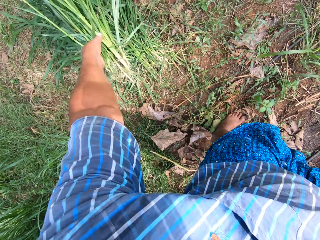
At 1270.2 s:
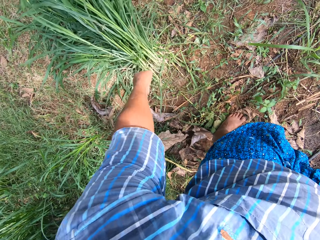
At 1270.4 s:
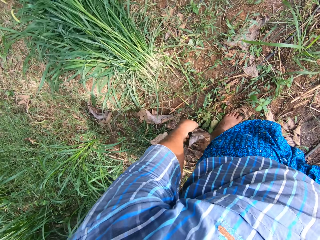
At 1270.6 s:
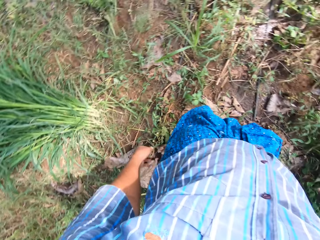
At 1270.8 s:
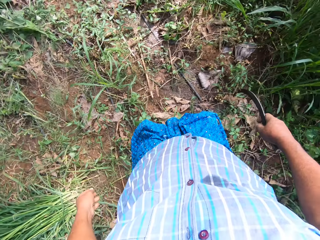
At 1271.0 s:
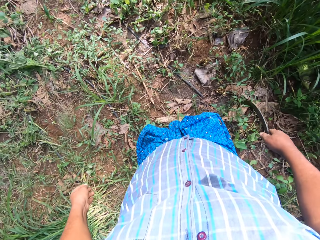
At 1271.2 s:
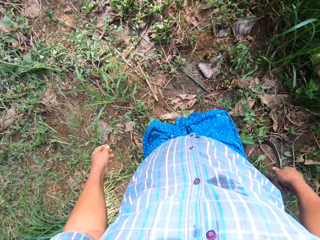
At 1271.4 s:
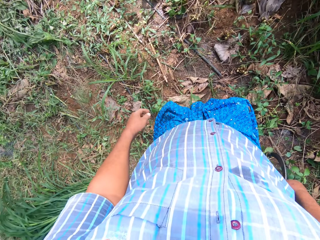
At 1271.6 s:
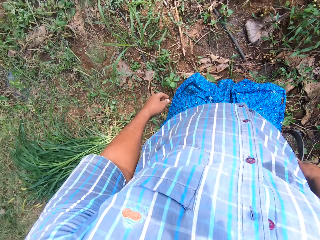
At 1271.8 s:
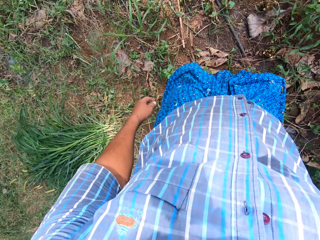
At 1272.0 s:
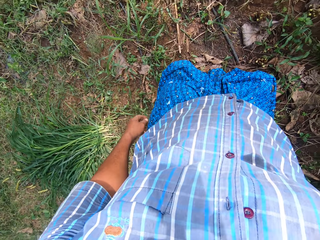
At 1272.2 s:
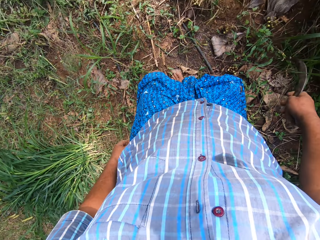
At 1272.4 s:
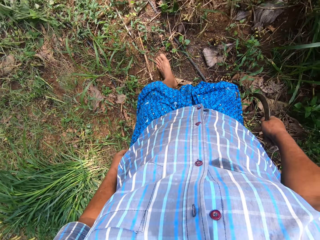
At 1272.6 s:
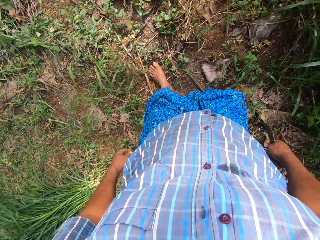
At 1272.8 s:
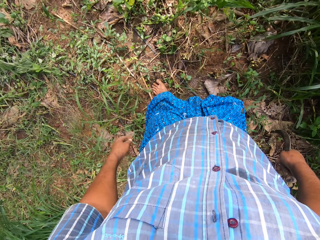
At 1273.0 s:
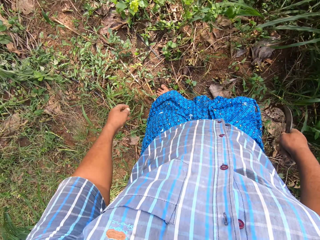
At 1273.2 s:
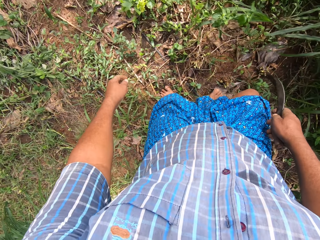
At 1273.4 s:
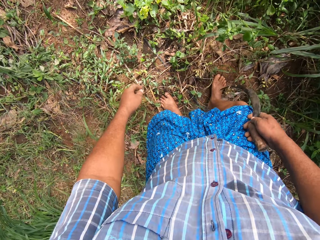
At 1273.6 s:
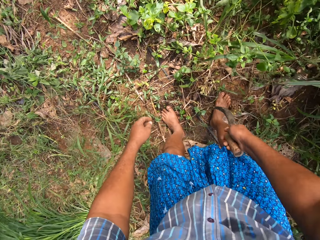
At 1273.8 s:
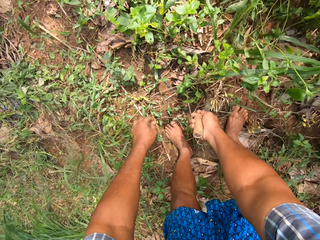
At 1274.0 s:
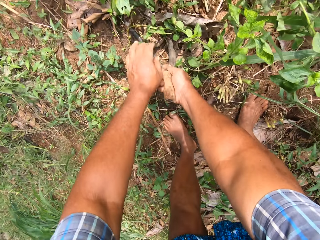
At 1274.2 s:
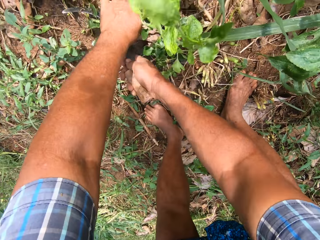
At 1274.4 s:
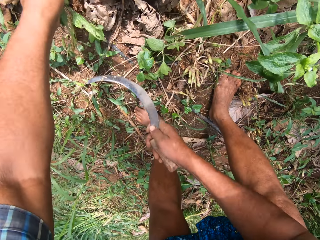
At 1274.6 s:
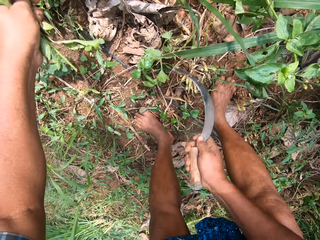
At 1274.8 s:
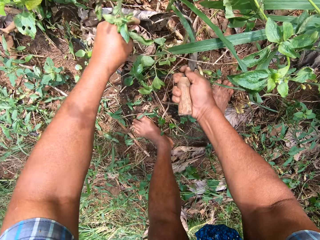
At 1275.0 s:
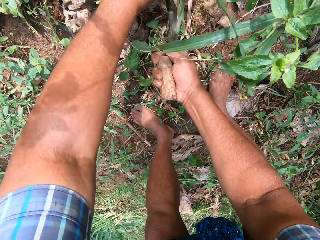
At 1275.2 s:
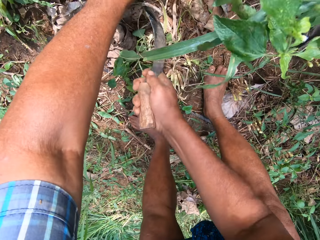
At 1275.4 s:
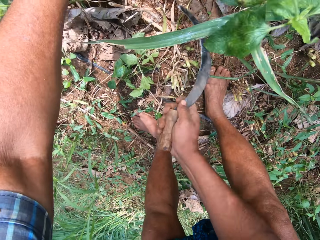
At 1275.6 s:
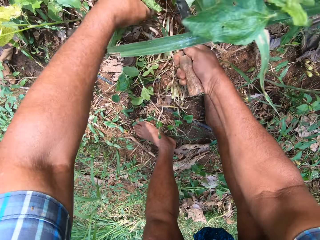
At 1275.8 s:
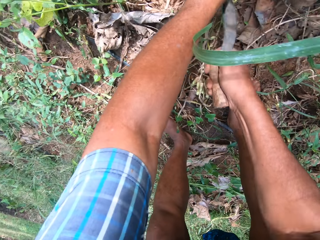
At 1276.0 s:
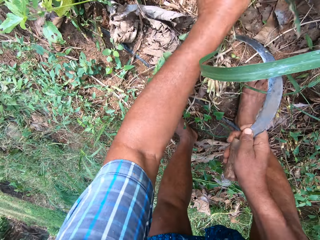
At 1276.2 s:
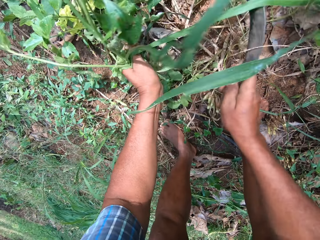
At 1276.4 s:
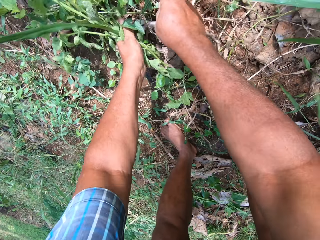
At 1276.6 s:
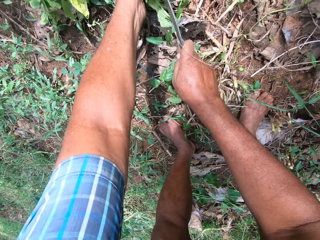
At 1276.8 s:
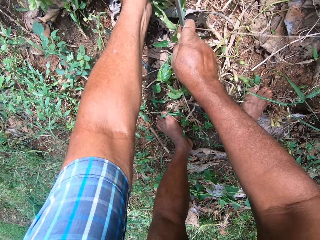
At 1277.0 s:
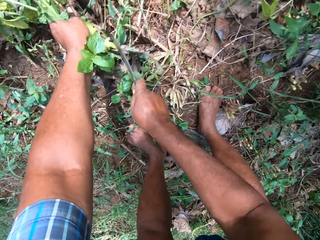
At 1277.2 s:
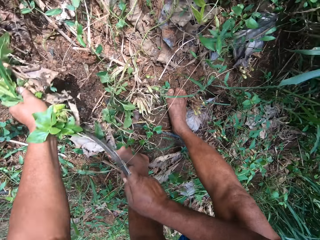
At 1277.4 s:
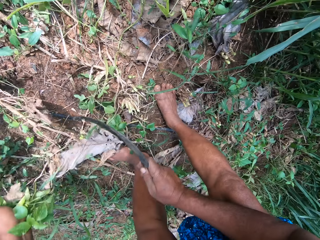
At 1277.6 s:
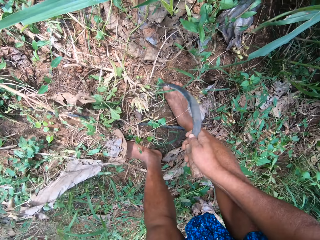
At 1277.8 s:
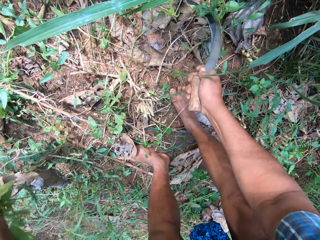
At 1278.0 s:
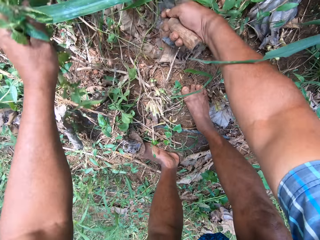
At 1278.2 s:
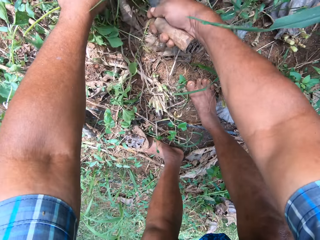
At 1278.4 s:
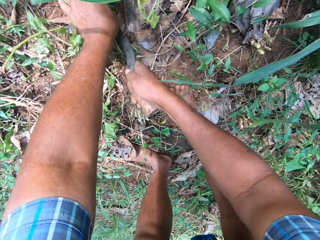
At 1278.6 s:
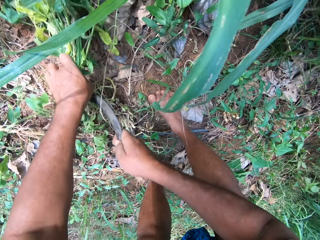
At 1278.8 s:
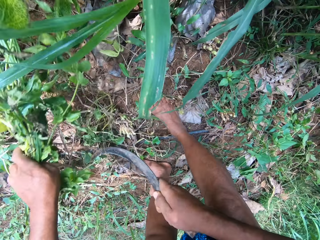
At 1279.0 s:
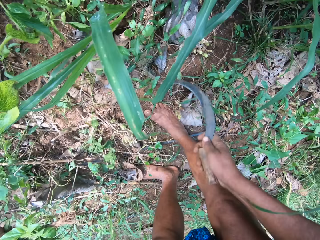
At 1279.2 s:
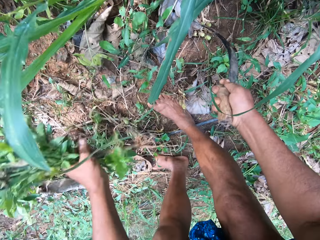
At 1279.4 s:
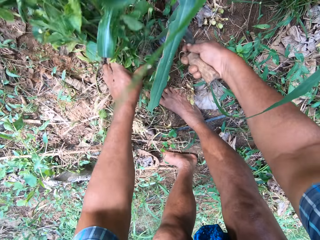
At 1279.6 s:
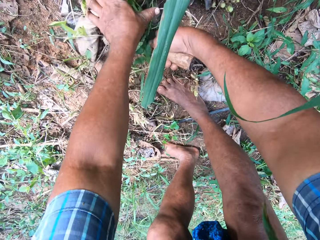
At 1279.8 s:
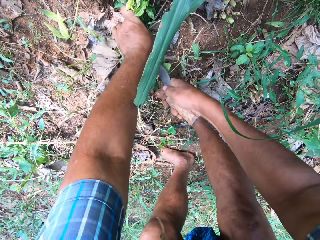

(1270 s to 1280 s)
The camera wearer drops the Napier grass on the ground. They move a few steps ahead. They uproot weeds and grass. They cut a plant with a sickle.

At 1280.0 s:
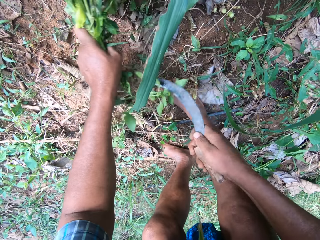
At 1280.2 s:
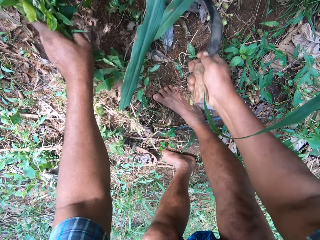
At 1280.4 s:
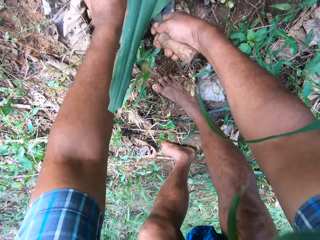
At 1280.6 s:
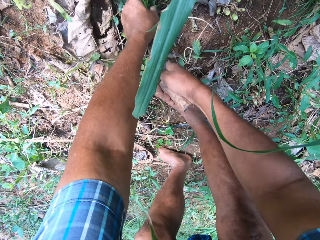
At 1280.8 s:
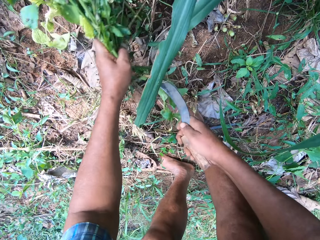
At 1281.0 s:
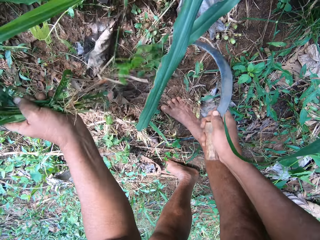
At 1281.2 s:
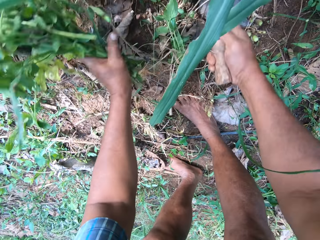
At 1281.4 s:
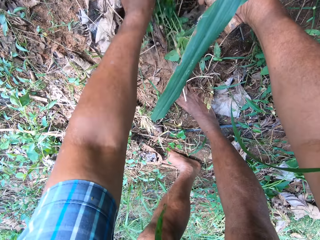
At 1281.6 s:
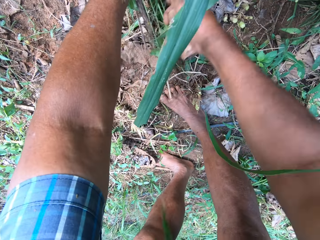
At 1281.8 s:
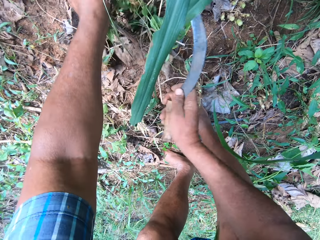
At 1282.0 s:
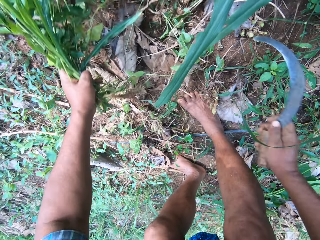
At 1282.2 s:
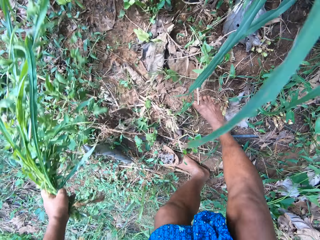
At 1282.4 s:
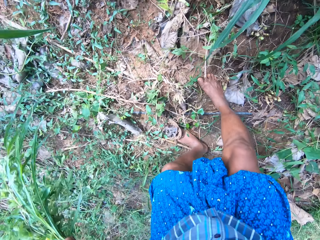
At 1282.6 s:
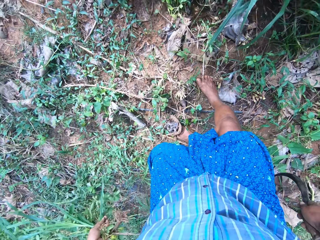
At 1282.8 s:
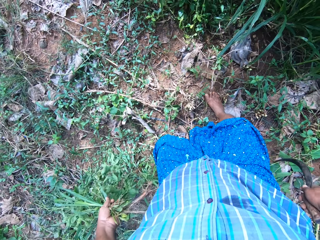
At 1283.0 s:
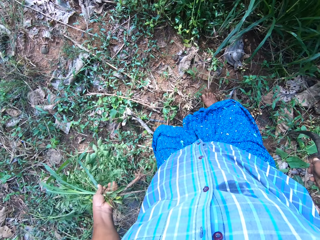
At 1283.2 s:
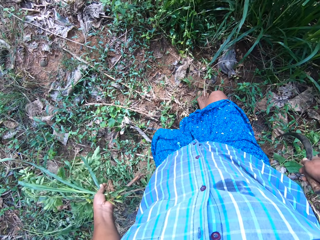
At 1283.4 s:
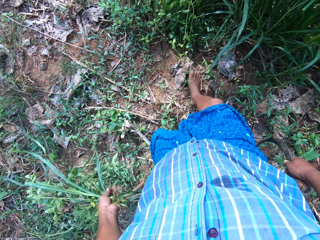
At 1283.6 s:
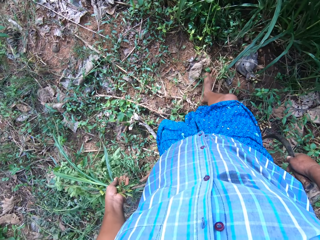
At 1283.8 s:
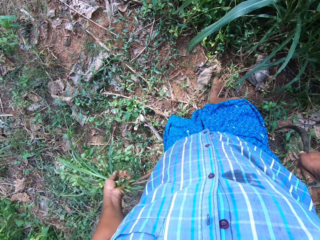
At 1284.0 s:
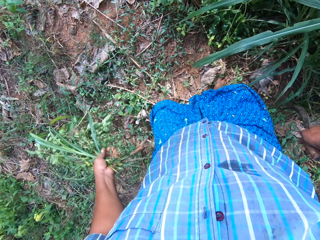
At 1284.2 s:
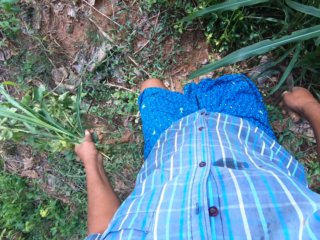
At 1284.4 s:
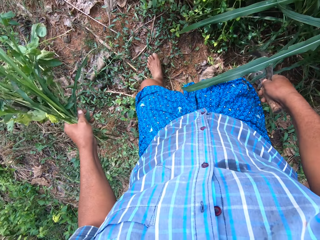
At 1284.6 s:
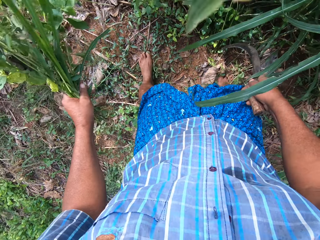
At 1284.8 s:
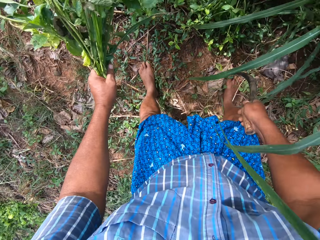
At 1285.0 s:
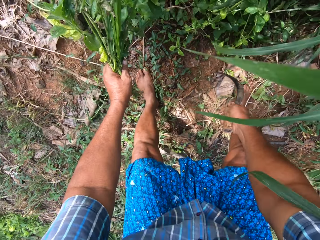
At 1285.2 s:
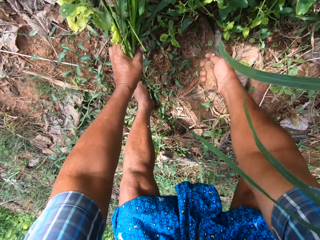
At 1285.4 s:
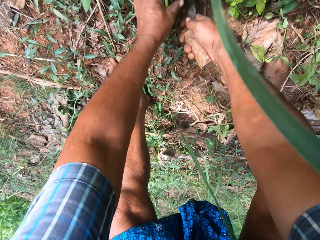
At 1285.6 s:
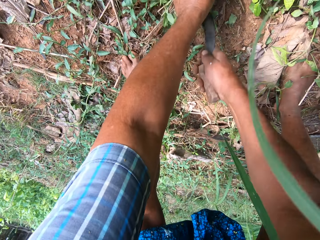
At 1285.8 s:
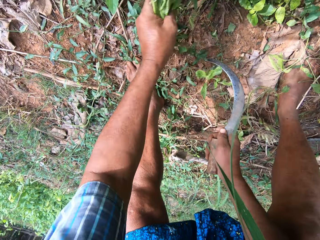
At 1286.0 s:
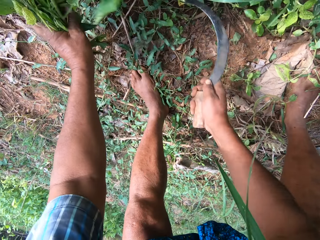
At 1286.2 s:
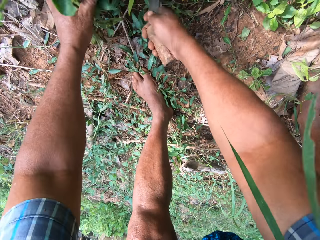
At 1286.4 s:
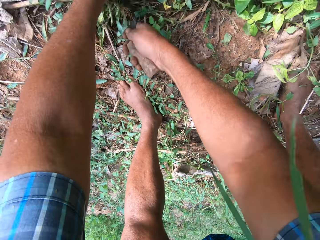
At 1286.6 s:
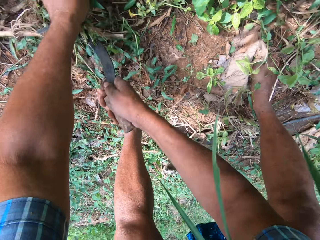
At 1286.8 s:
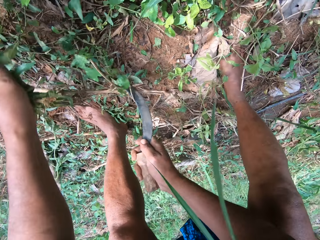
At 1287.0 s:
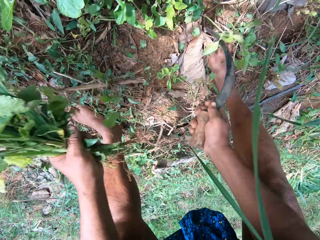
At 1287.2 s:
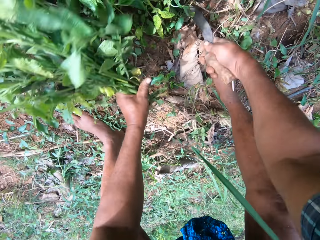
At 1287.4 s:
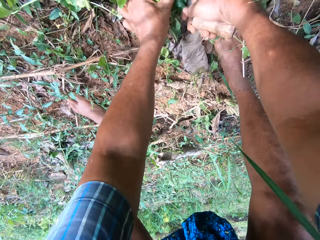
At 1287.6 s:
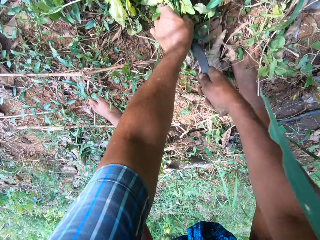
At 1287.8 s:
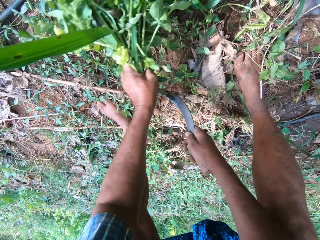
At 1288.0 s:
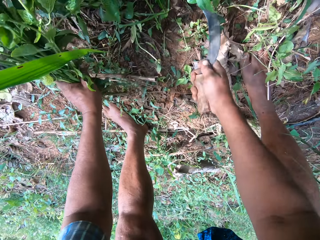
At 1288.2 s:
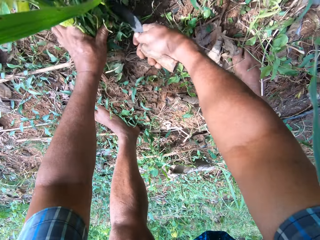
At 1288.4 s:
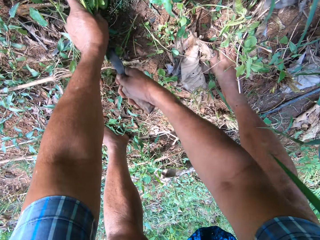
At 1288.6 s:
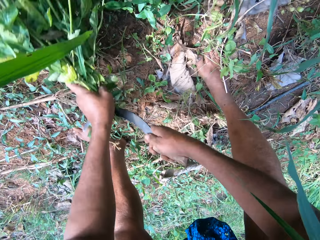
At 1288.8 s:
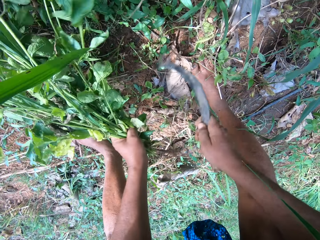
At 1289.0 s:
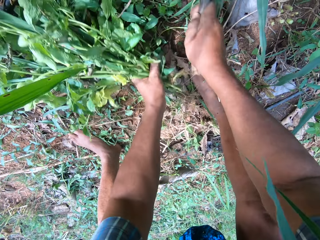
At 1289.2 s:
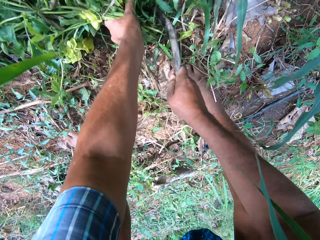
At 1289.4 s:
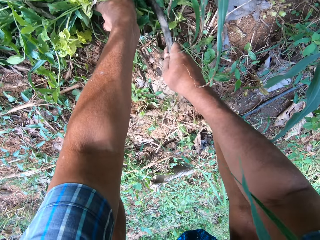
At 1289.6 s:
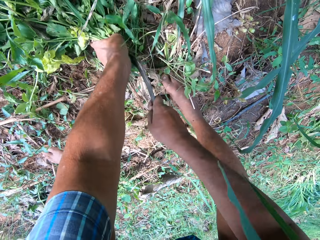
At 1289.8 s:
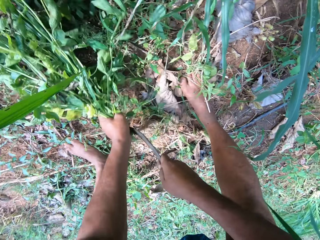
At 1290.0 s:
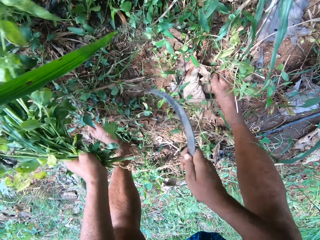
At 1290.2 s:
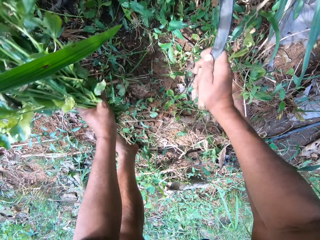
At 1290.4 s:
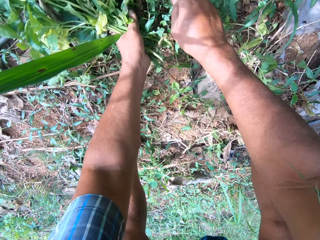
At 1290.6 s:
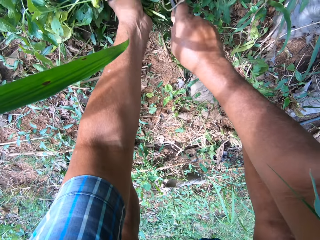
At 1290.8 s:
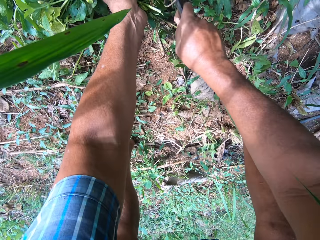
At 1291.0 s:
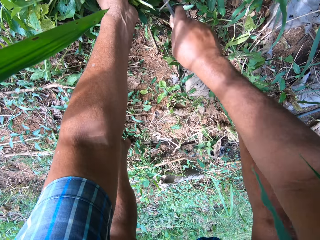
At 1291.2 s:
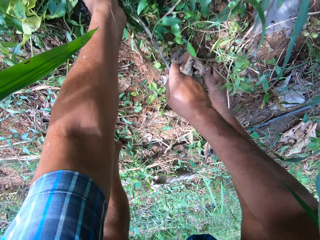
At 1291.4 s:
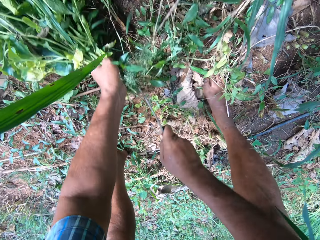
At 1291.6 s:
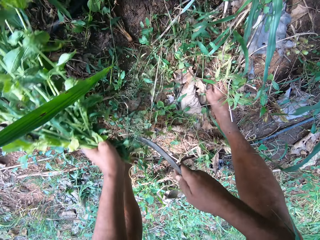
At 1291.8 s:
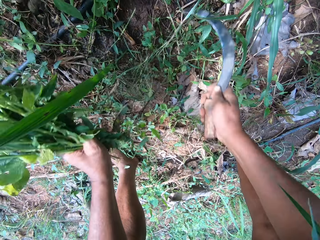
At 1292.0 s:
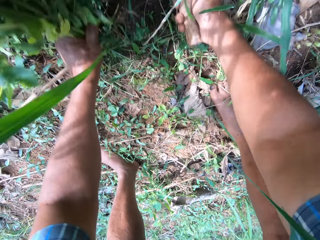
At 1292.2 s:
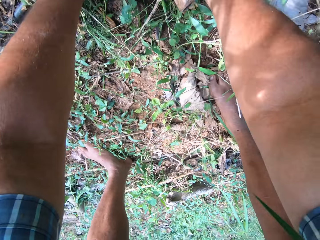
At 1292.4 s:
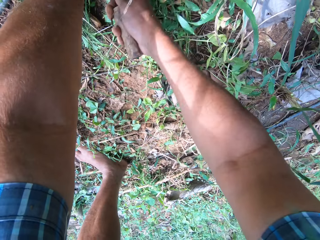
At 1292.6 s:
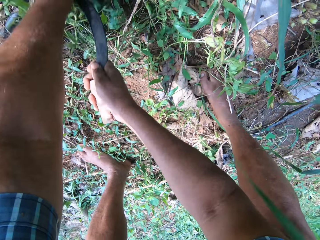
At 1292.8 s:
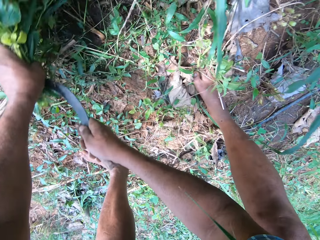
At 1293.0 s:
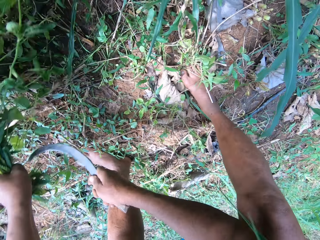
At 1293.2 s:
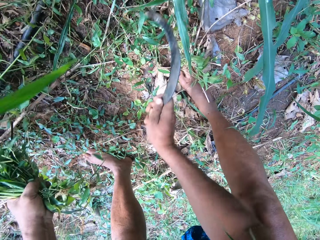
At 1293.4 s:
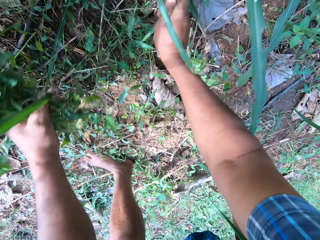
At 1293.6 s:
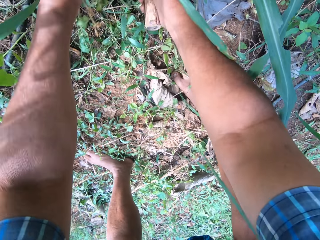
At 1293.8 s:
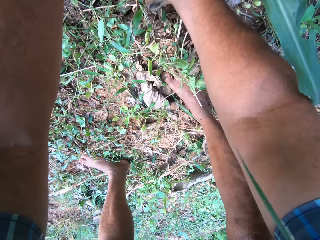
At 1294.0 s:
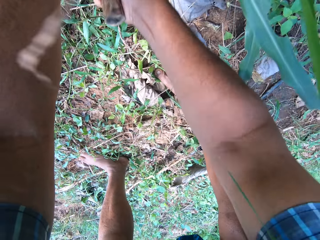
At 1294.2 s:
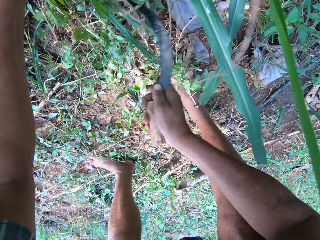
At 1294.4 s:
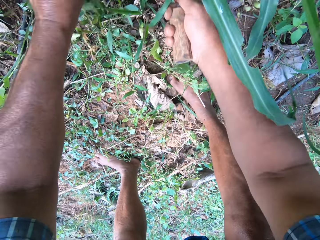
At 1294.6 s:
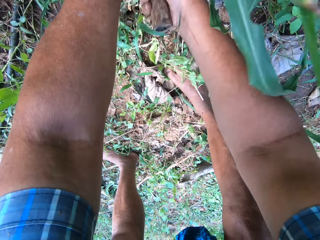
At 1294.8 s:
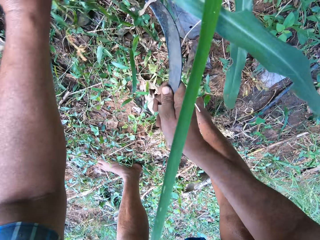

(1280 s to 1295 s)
The camera wearer stops cutting. They move steps ahead. They cut a plant with a sickle.
